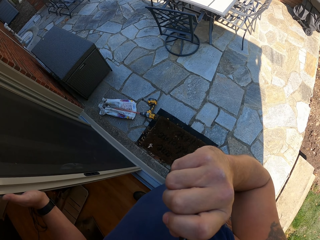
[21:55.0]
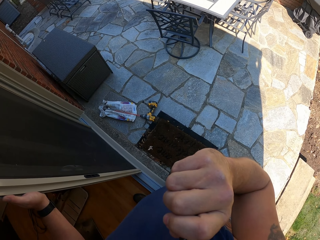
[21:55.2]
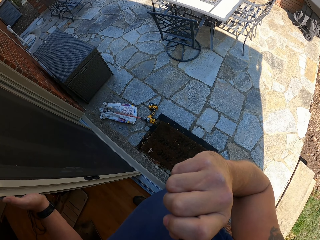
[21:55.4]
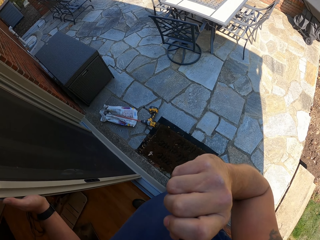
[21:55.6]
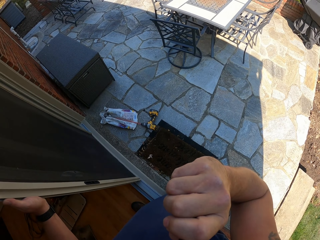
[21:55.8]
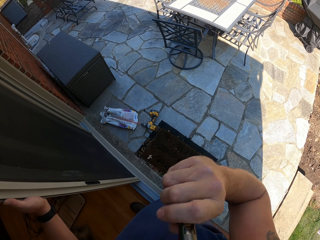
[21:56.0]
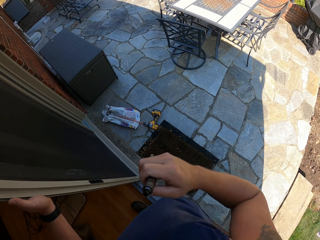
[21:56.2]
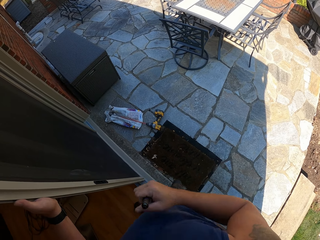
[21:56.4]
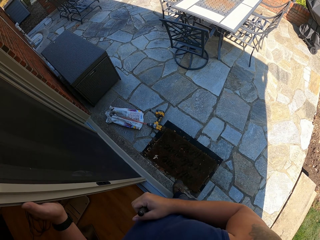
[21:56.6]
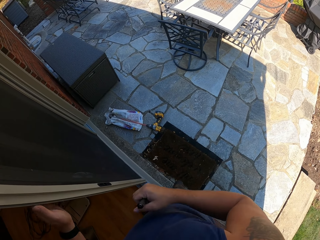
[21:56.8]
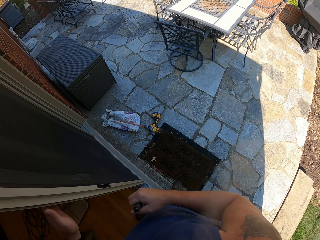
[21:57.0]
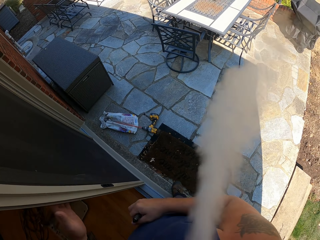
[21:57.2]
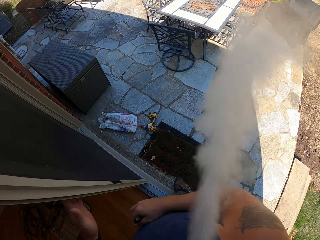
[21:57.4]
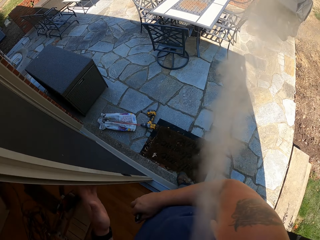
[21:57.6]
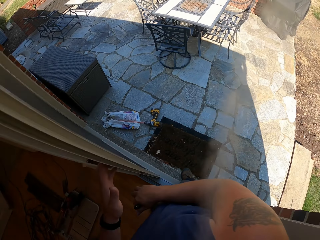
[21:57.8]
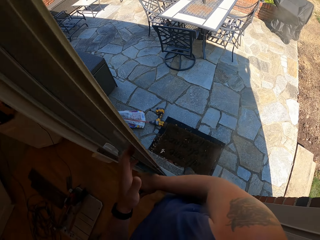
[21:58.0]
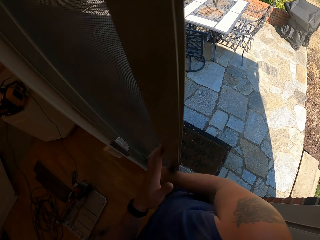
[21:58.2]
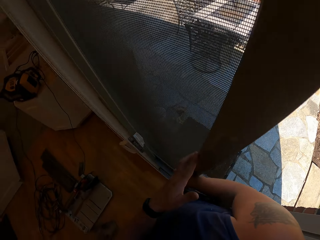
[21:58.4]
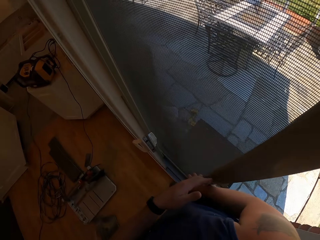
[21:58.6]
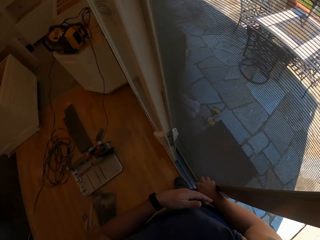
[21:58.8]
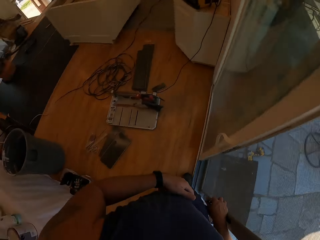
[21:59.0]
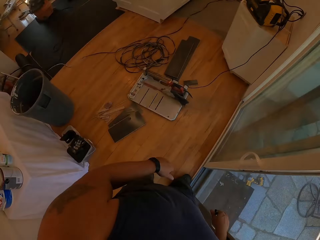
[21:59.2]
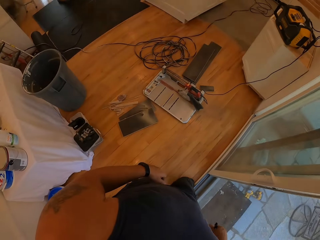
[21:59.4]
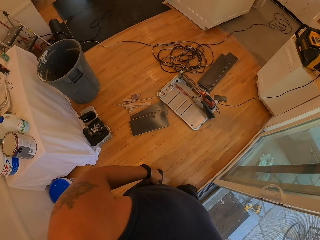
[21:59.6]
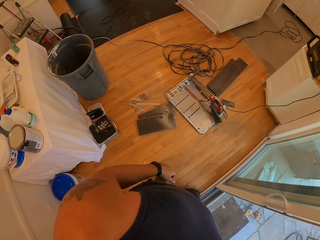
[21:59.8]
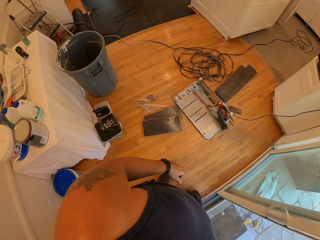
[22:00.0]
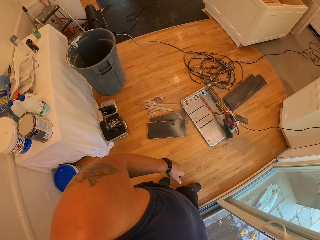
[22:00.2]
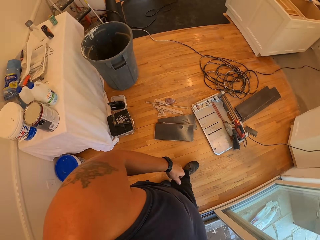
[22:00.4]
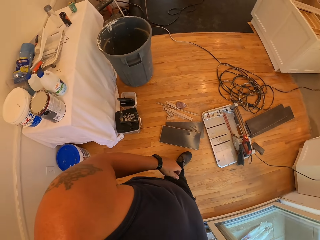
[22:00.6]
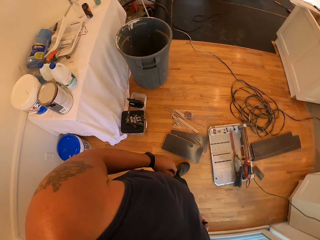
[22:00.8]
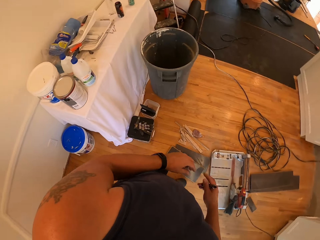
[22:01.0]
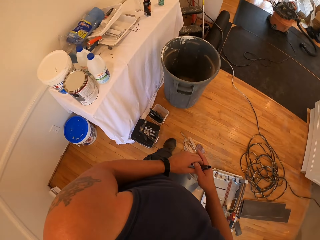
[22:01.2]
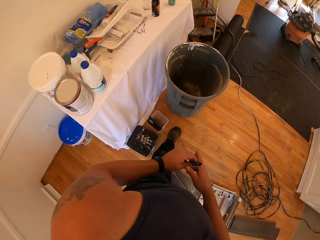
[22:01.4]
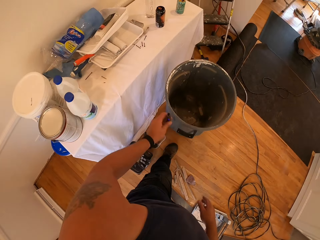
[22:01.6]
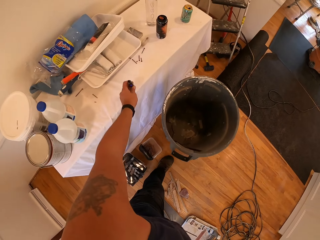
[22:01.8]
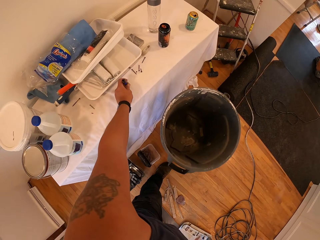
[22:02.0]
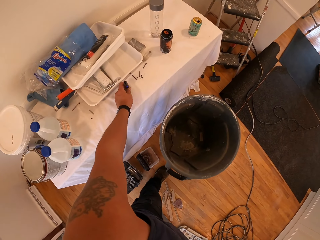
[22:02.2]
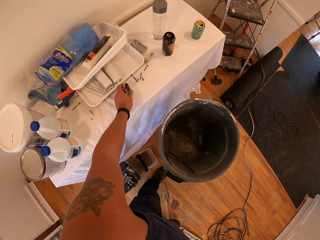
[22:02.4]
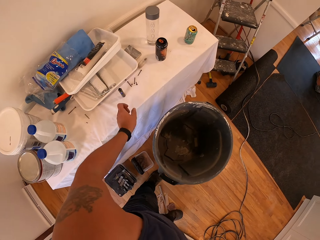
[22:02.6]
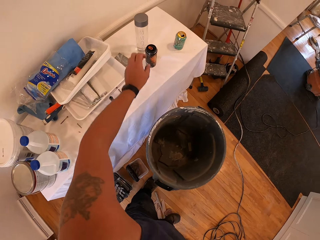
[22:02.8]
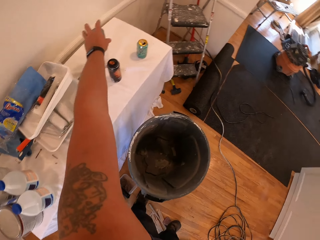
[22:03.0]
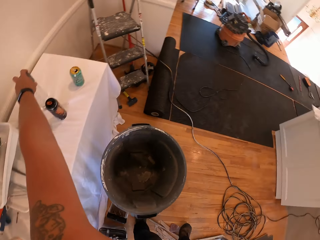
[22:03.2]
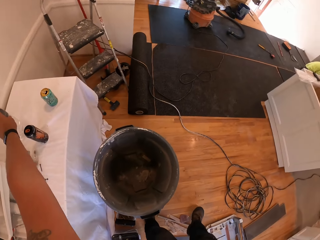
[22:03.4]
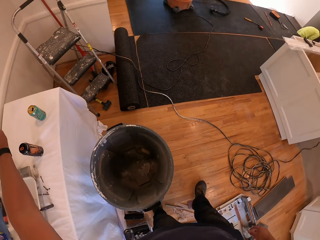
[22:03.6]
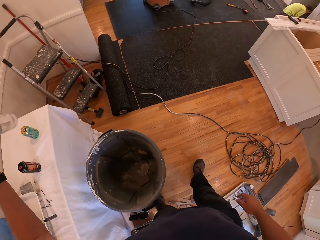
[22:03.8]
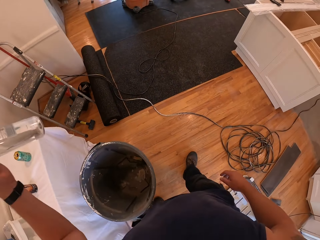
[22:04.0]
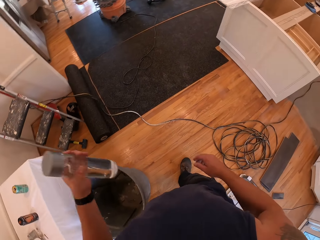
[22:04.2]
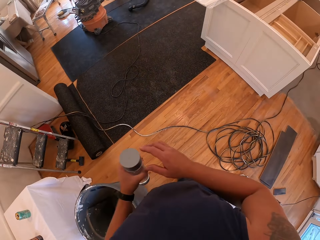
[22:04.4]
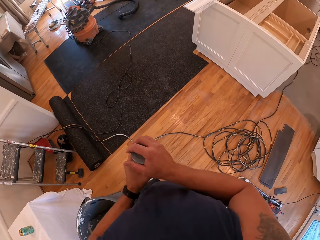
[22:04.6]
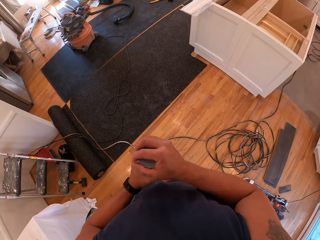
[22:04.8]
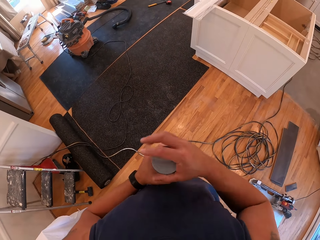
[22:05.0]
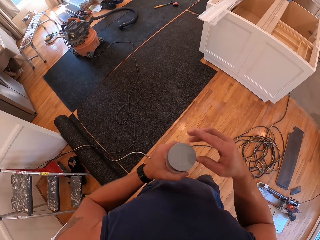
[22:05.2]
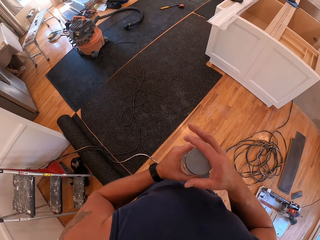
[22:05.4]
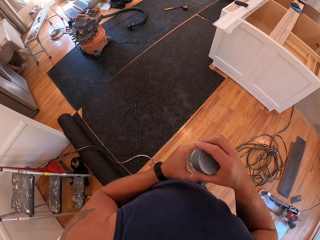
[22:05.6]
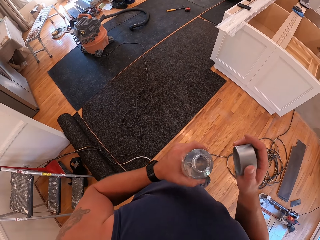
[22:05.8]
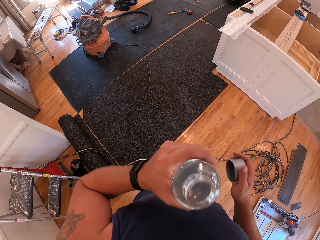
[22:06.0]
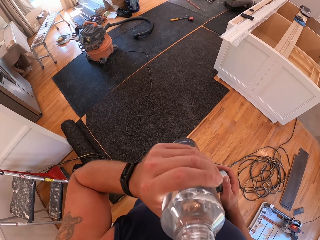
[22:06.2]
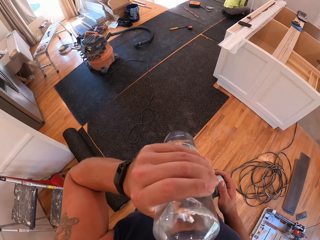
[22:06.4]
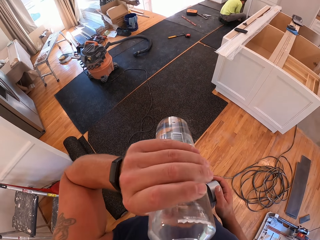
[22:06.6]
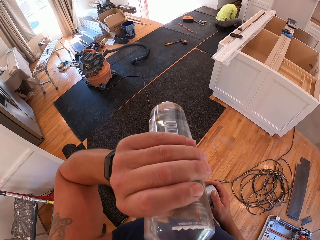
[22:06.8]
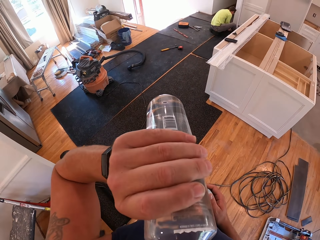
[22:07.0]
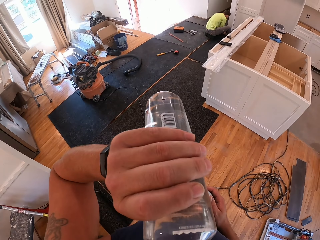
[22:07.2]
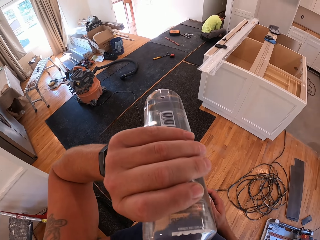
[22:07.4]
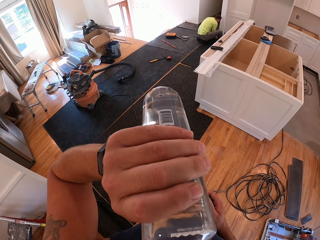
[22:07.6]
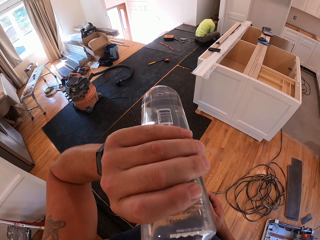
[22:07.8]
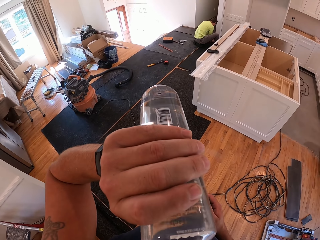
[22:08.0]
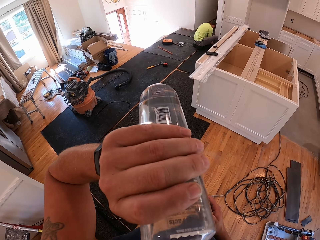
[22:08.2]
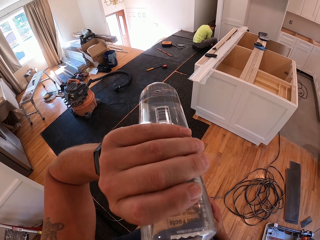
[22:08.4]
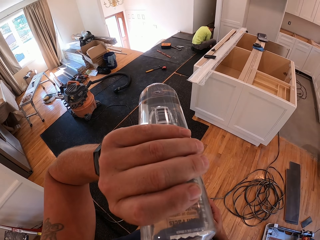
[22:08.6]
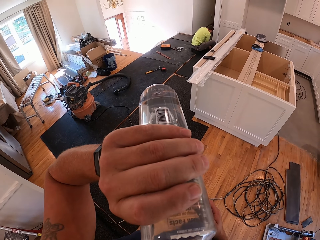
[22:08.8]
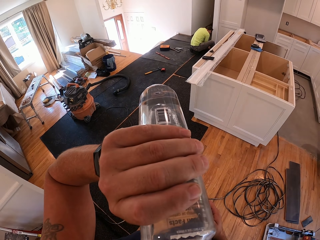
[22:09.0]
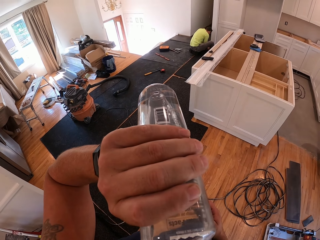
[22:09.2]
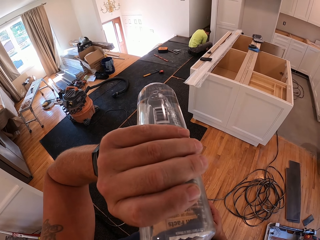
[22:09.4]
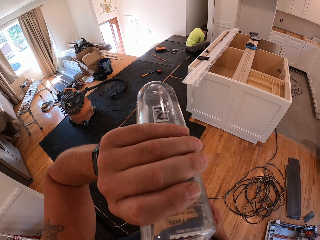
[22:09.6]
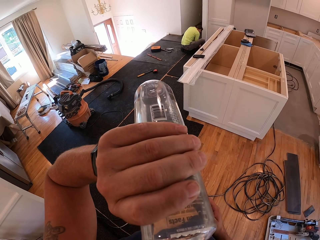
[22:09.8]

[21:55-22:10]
The camera wearer puffs out smoke from the mouth. They close the door with the right hand. They pass the e-cigarette to the left hand. They walk around the room. They drop the e-cigarette on the table with the left hand. They pick up a water bottle from the table with the right hand. They open the water bottle with the right hand. They drink water from the water bottle. A man squats on the floor.

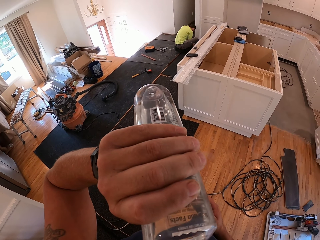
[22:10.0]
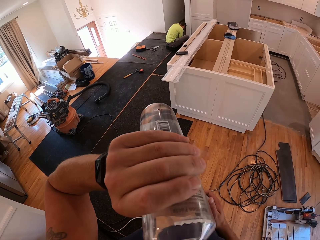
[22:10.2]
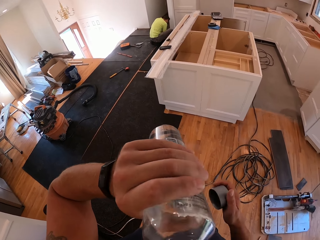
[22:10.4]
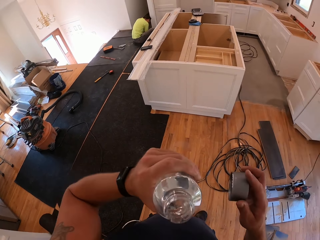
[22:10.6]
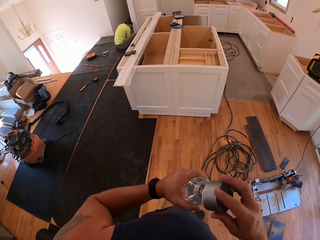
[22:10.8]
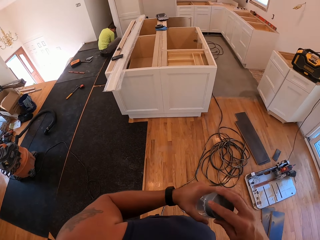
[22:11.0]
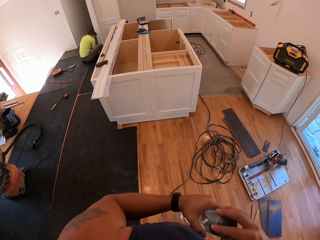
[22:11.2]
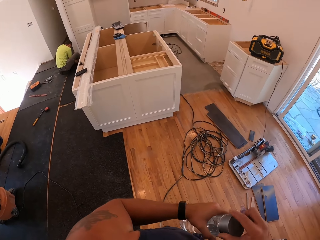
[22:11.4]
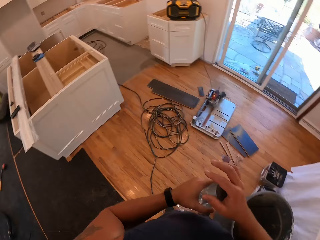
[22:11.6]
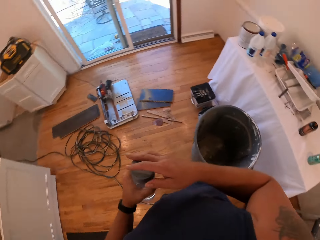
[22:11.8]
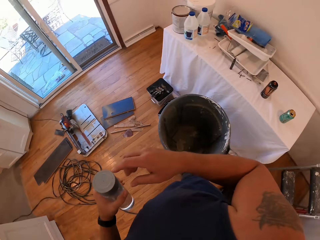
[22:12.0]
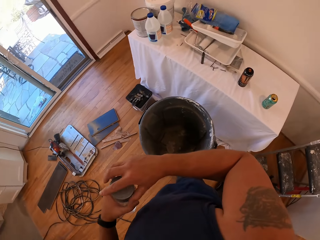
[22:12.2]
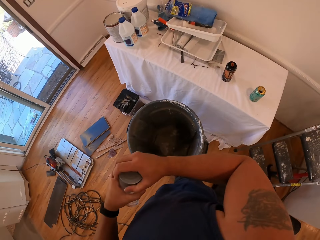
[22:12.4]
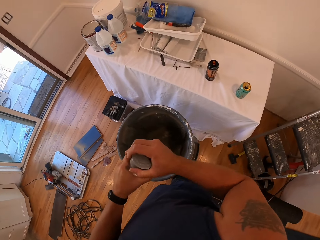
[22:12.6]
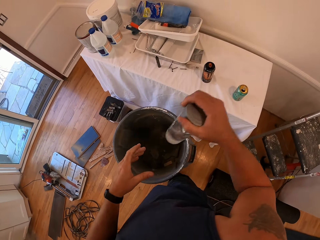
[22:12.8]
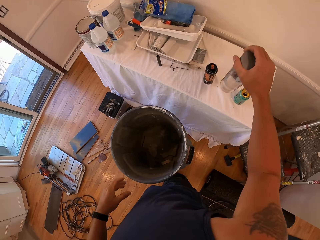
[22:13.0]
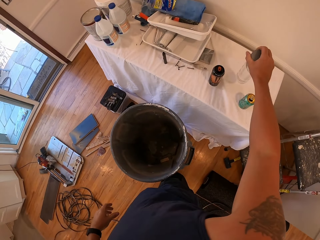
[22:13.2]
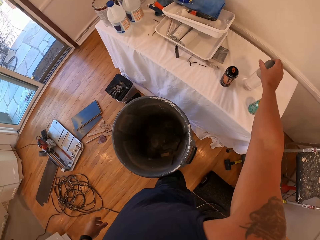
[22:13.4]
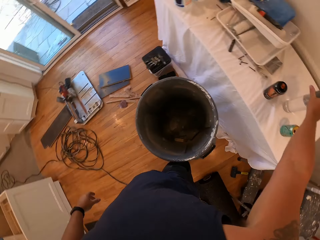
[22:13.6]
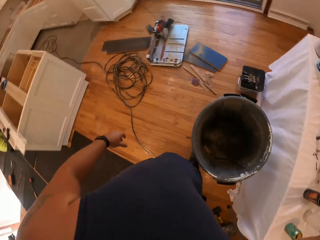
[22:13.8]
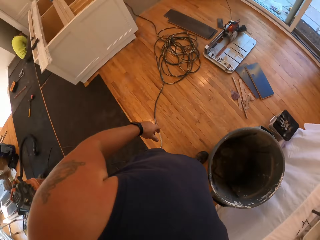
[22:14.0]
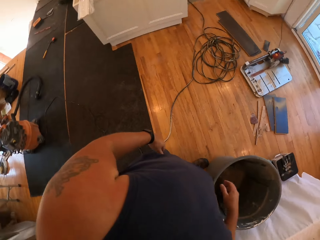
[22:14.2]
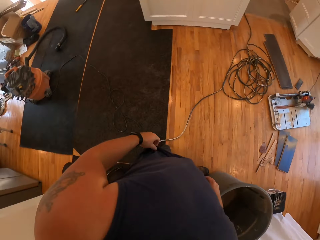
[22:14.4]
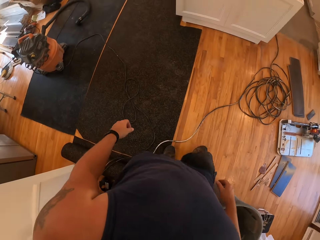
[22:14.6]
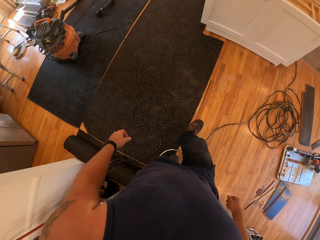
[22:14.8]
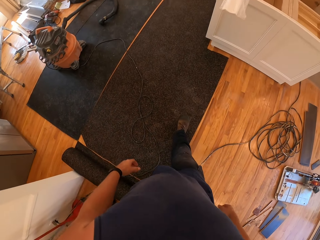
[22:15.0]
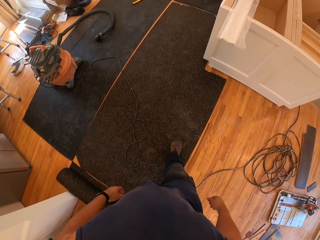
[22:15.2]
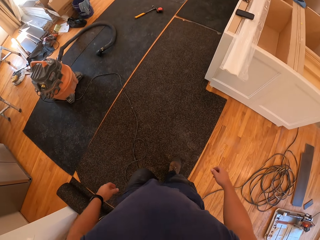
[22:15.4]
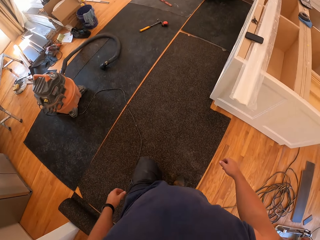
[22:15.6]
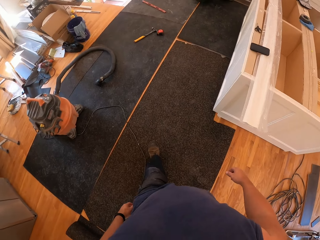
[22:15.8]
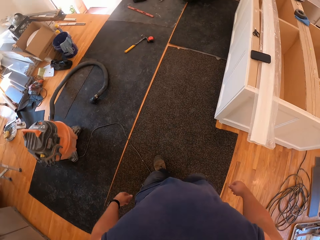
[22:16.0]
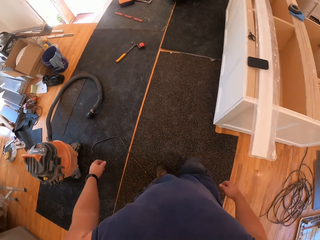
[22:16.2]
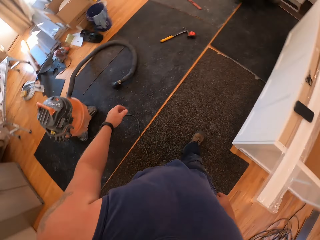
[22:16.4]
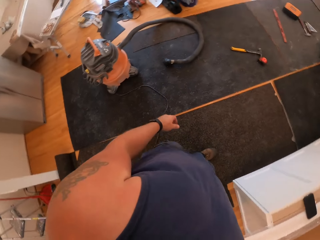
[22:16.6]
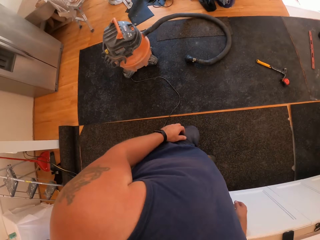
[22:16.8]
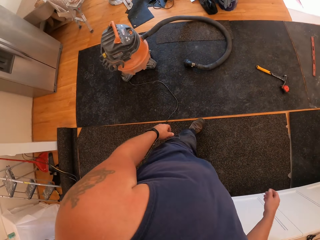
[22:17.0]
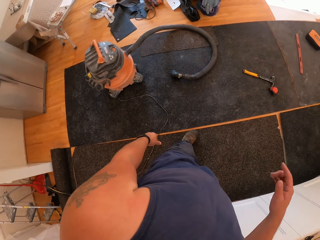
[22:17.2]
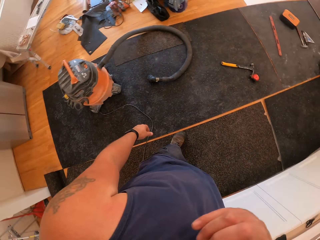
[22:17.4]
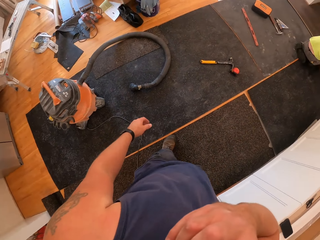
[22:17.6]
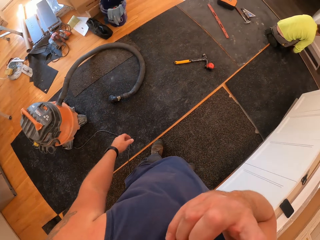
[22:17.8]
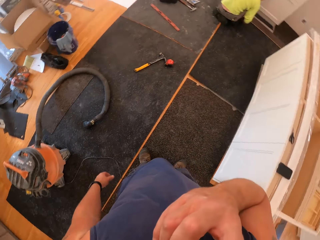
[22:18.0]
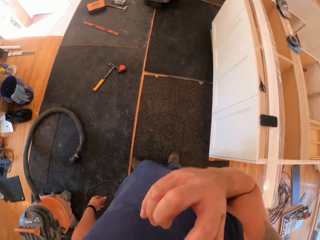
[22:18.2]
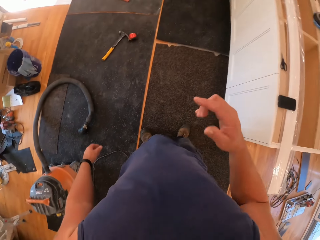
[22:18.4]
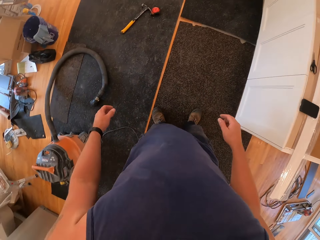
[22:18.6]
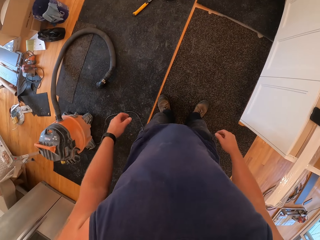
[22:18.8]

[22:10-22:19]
The camera wearer closes the water bottle. They pass the water bottle to the right hand. They drop the water bottle on the table. They walk around the room. They touch the face with the right hand.
